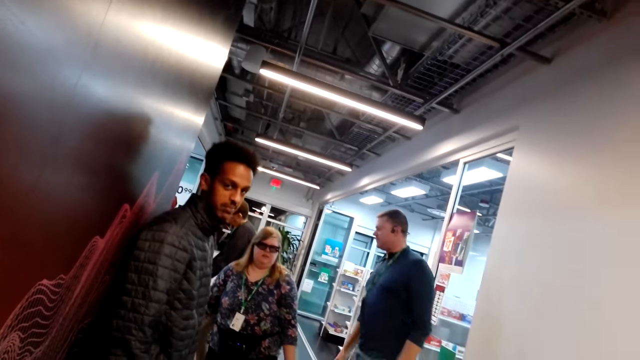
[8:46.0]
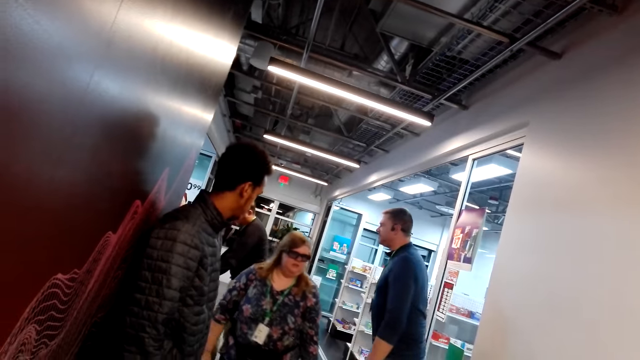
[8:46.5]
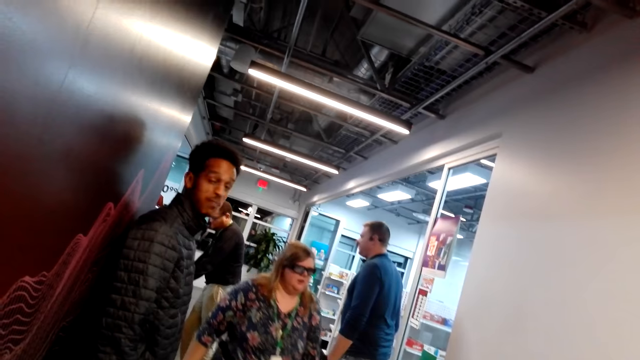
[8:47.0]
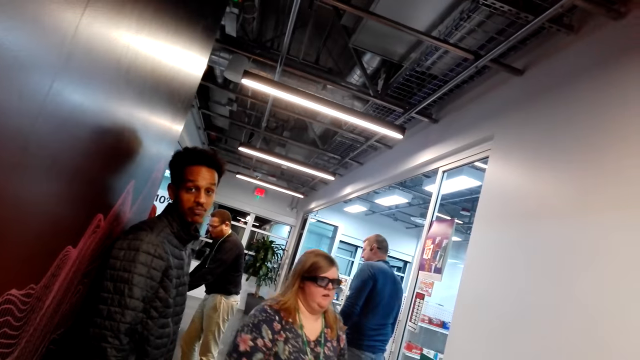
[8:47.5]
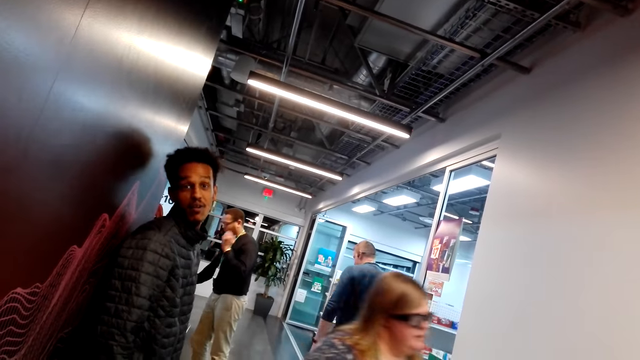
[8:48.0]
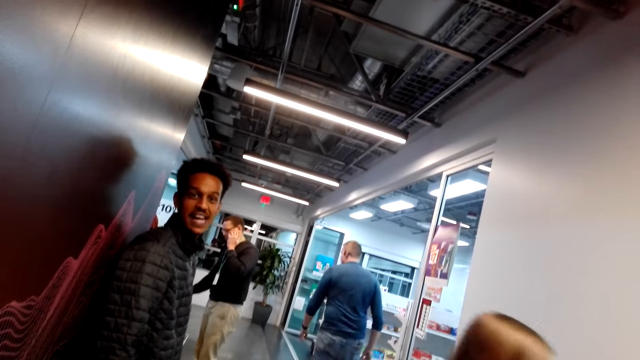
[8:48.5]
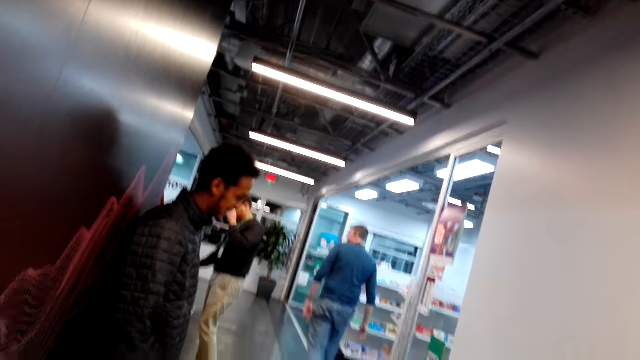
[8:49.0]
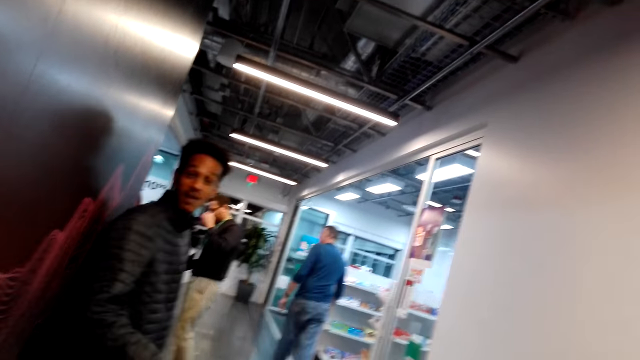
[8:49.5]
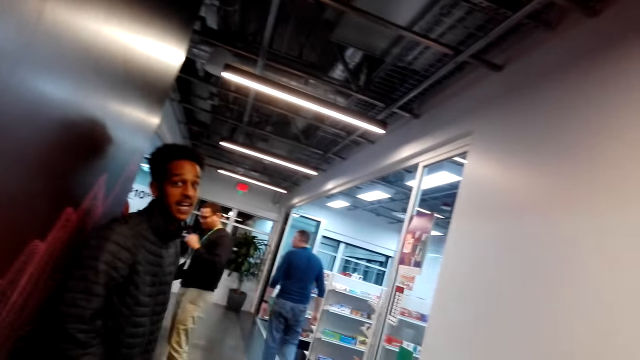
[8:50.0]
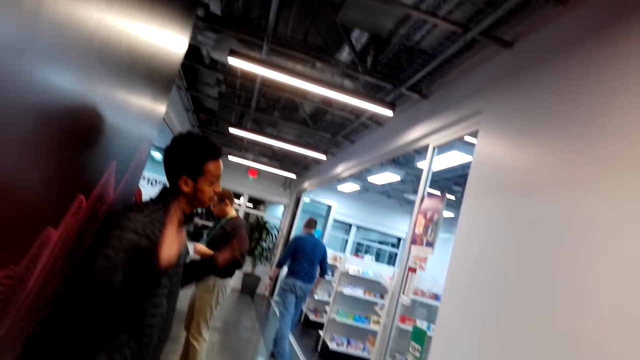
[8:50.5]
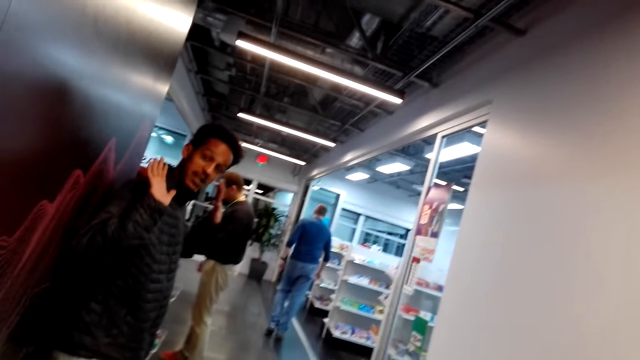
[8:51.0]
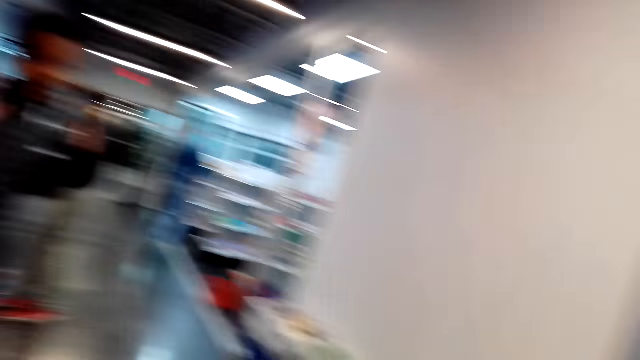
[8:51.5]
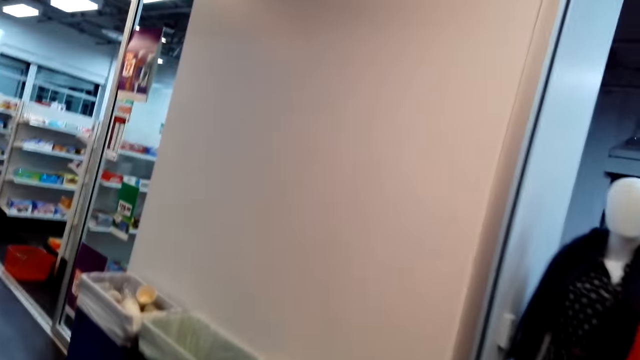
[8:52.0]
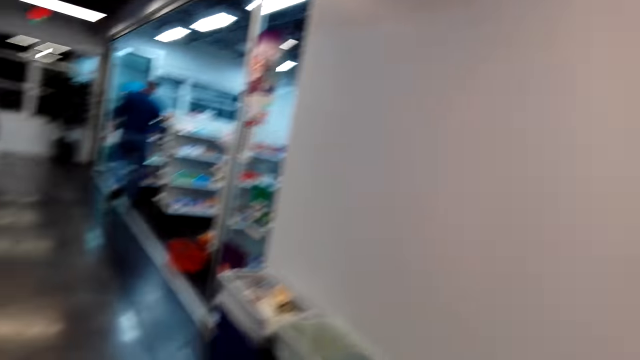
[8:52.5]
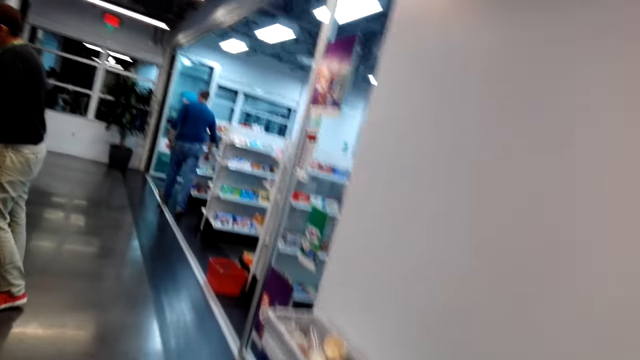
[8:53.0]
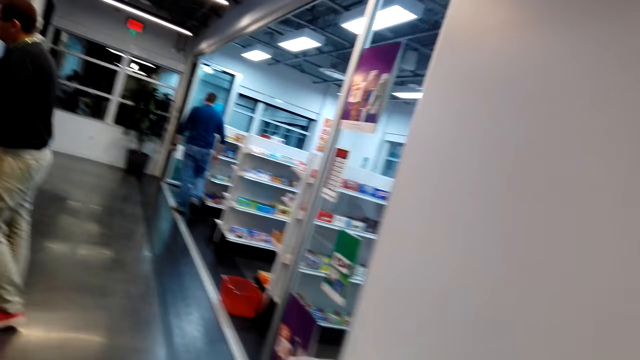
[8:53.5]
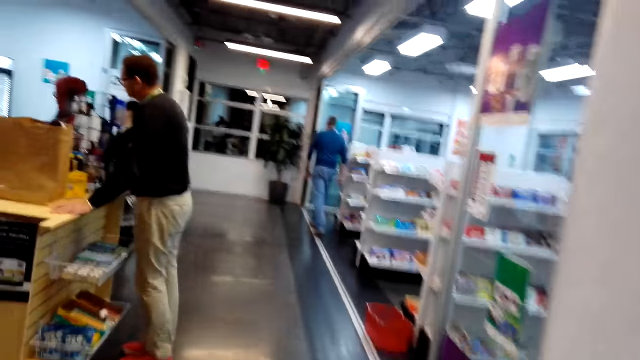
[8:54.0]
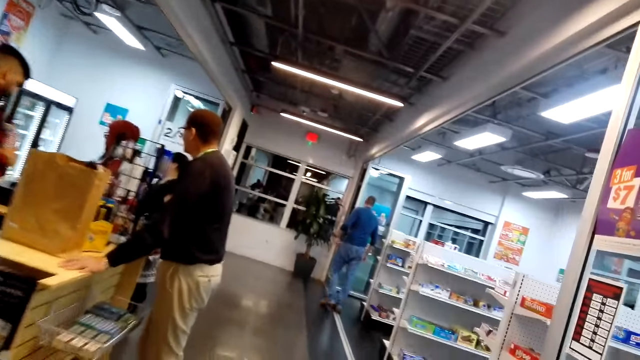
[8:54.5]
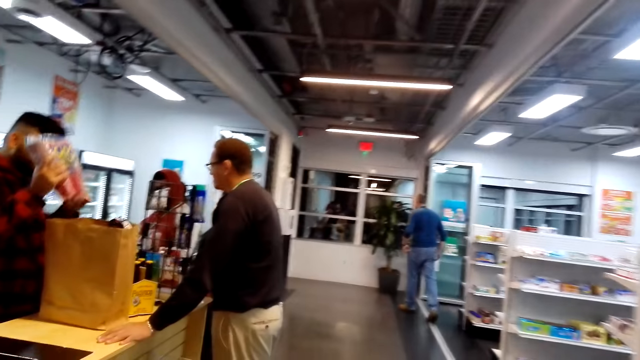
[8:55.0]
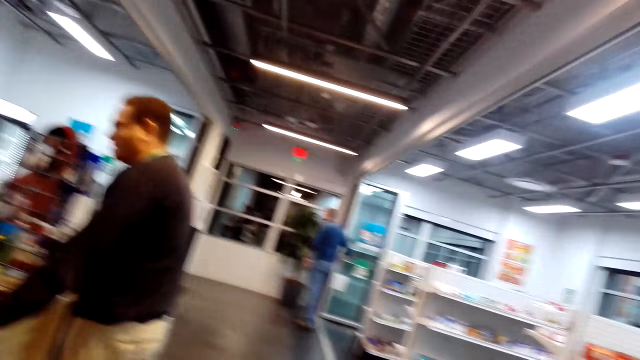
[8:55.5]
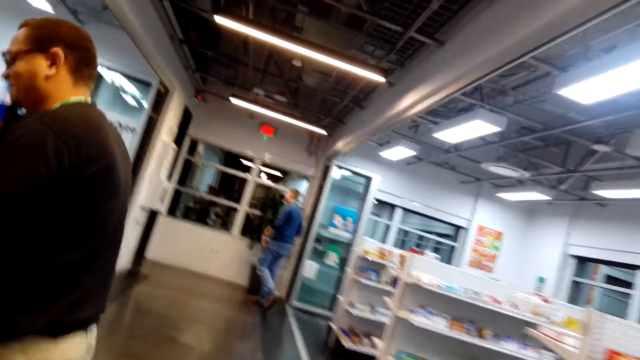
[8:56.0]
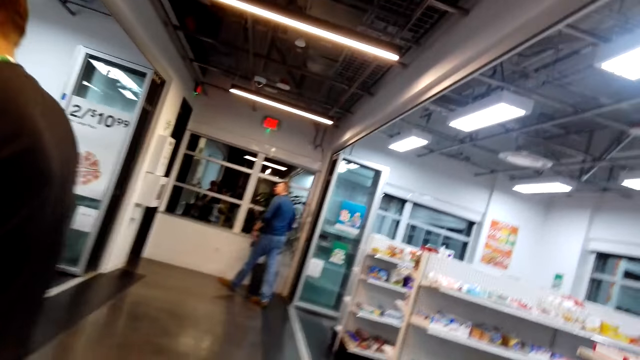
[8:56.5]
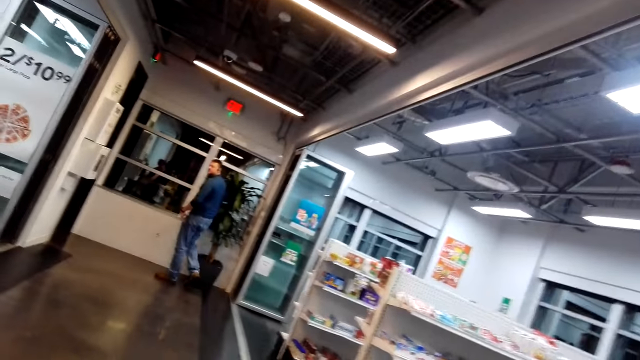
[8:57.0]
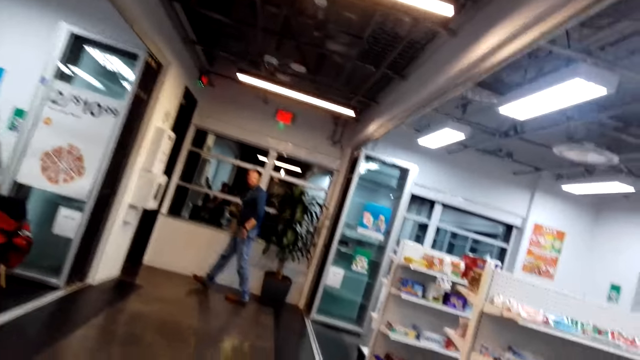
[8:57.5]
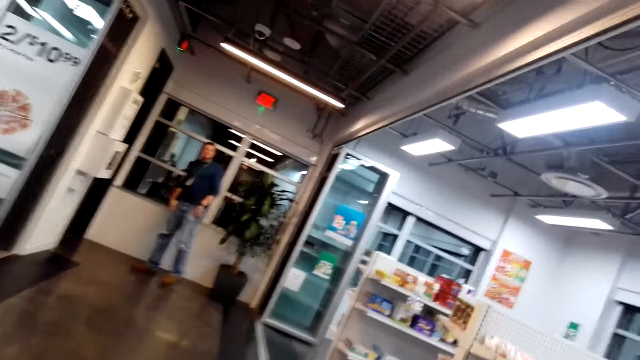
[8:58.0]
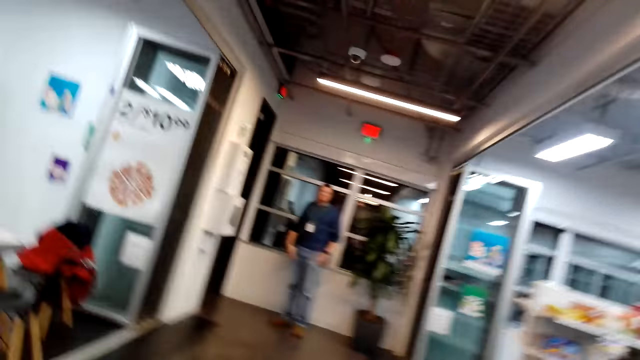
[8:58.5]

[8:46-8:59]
A lady steps forward. A man touches the ear. Another man moves the head and lifts the hands. The camera wearer looks around and steps forward. Another man puts the packet in the envelope. The camera wearer walks and takes the juice. They step forward.

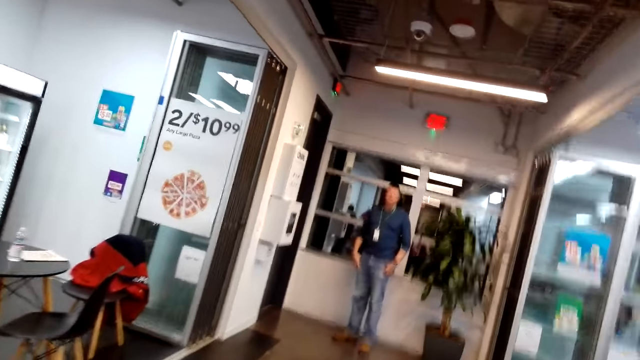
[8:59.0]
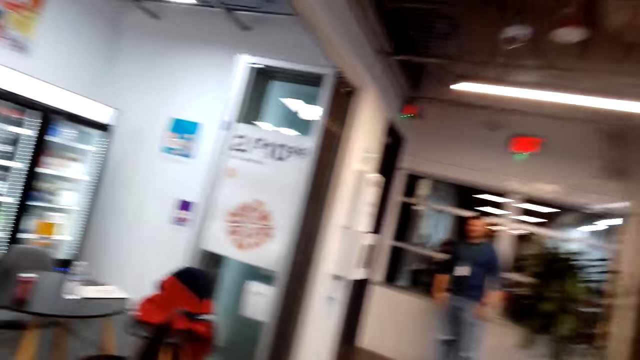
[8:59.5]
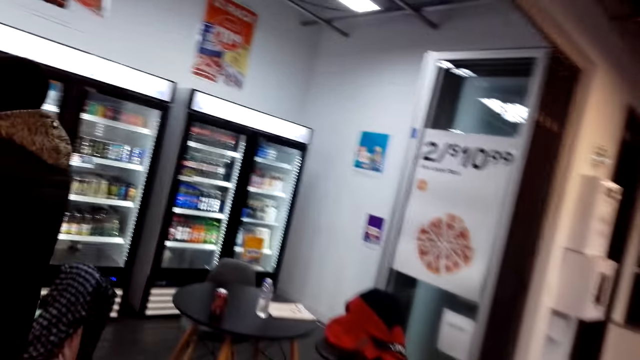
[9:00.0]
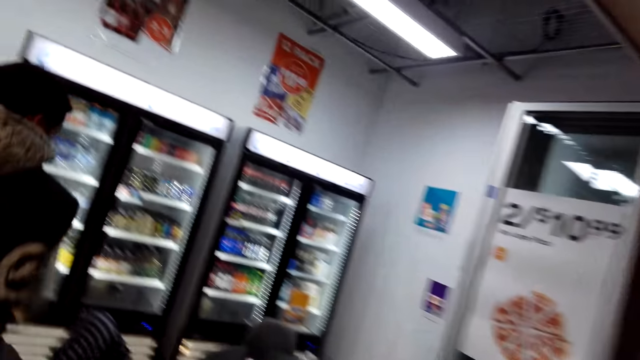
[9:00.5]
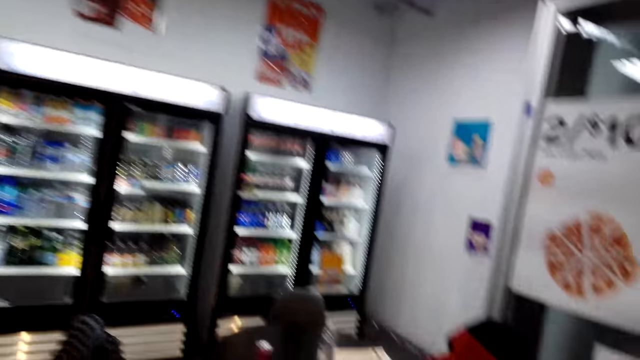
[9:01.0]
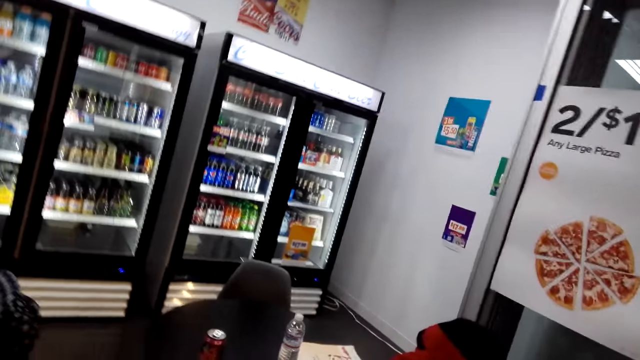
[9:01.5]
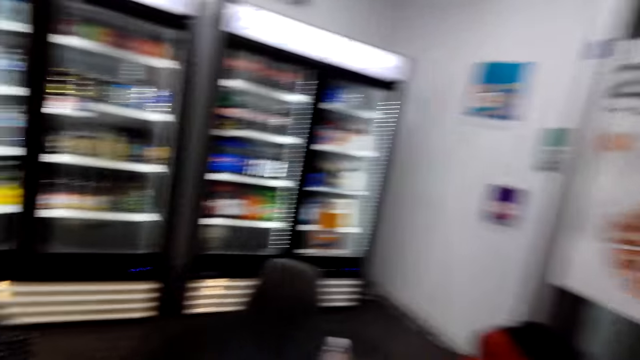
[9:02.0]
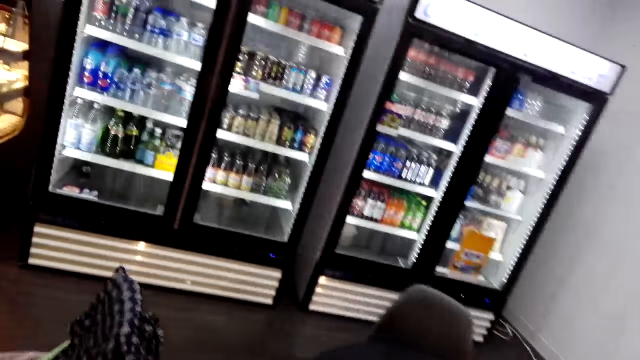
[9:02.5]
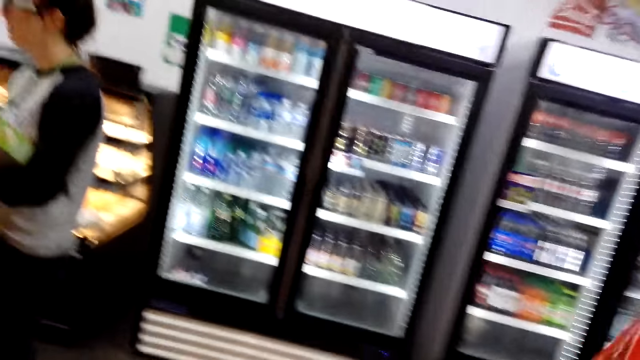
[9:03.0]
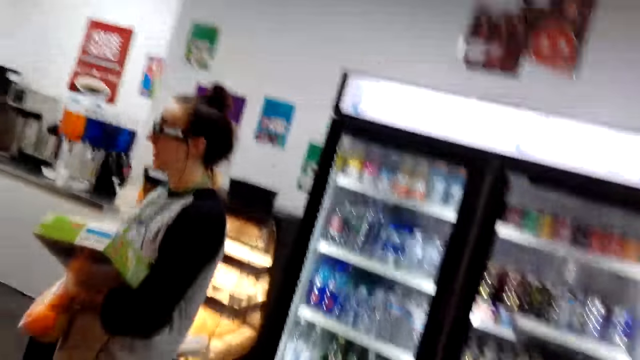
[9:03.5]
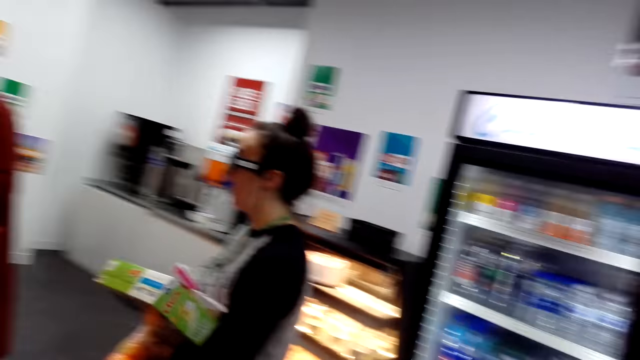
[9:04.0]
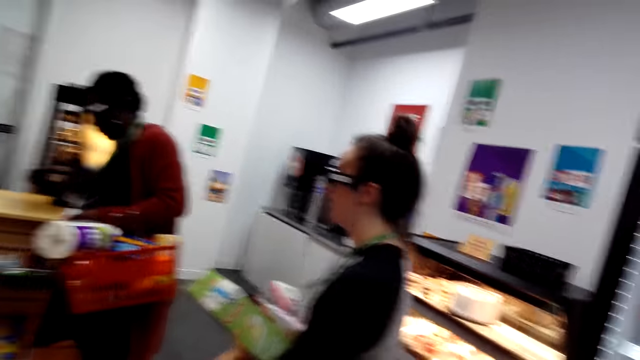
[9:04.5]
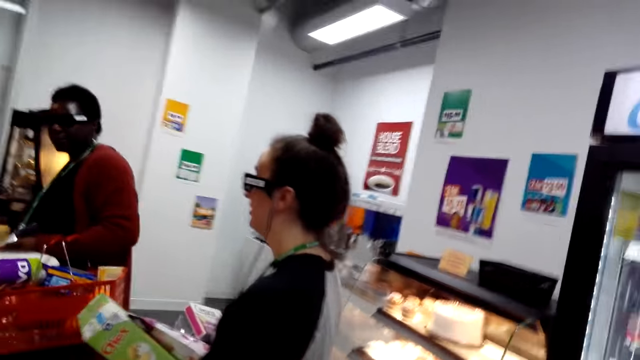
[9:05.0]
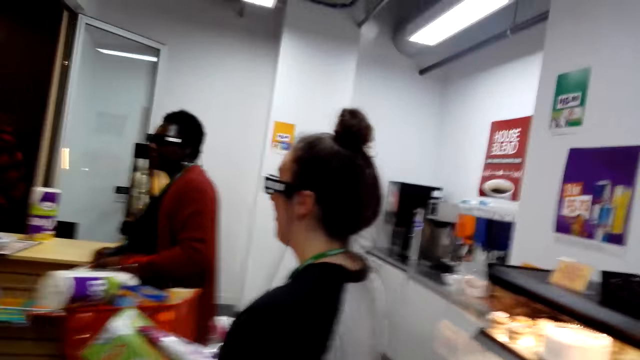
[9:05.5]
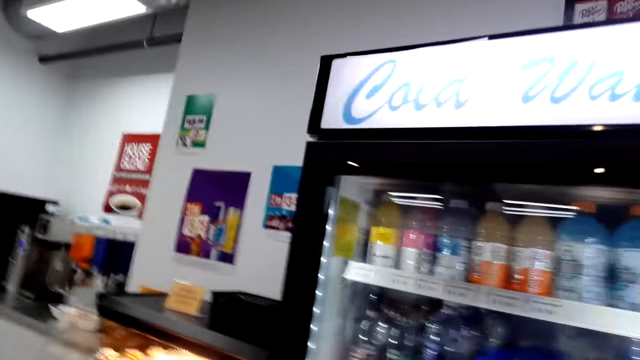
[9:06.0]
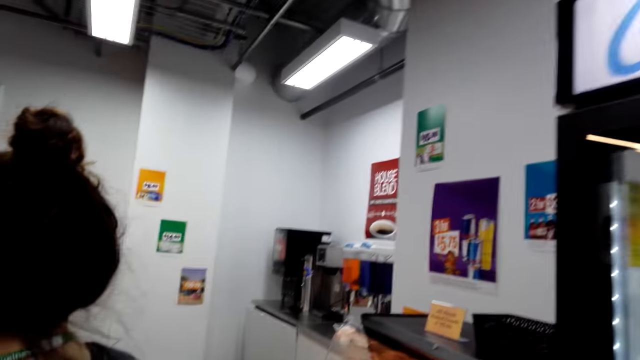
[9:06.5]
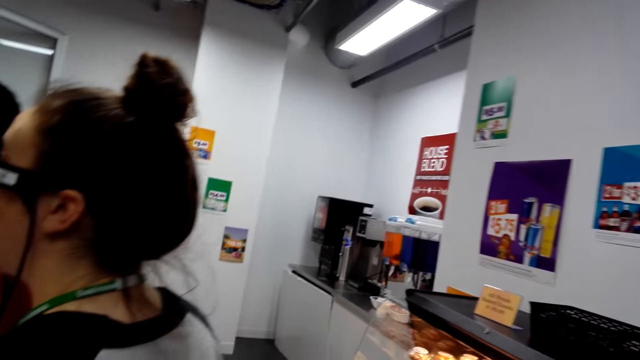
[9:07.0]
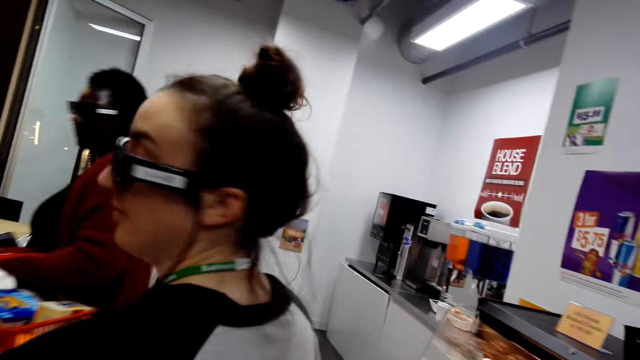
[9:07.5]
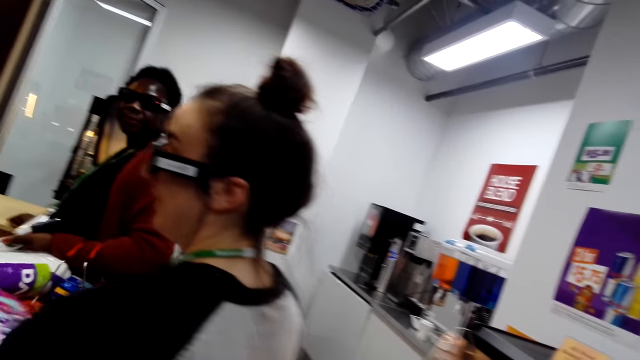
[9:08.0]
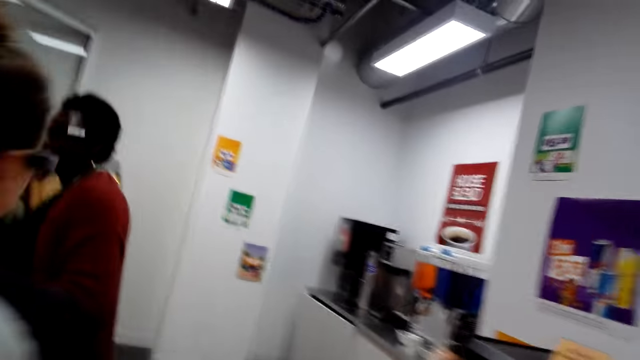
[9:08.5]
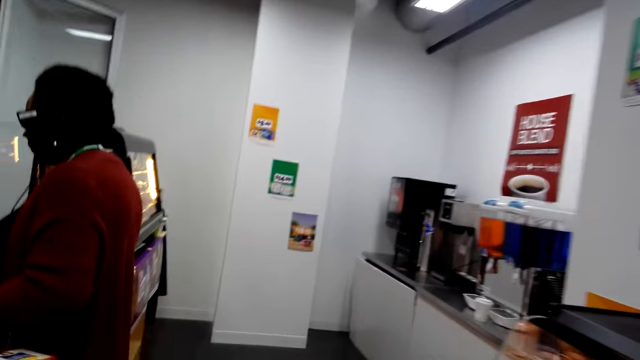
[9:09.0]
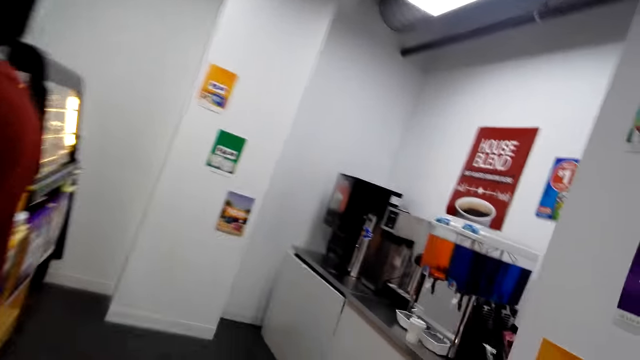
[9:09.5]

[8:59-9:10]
A man looks at the camera wearer. The camera wearer steps forward. A lady looks at another lady. The other lady does something. The camera wearer looks around. They step forward.
